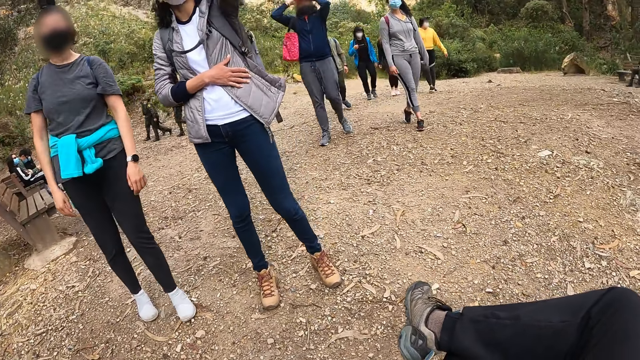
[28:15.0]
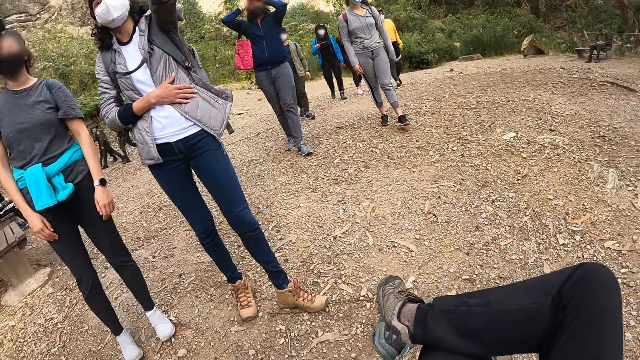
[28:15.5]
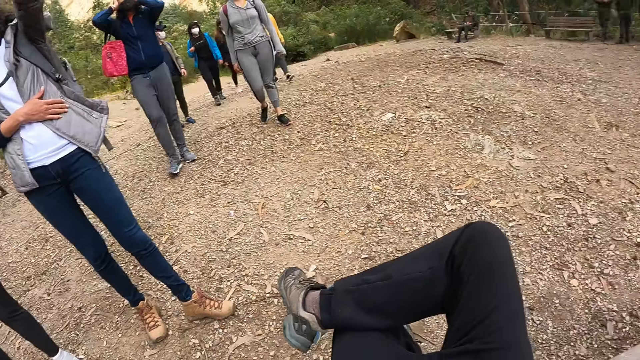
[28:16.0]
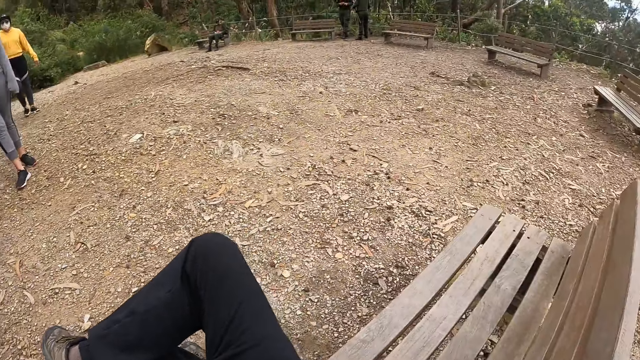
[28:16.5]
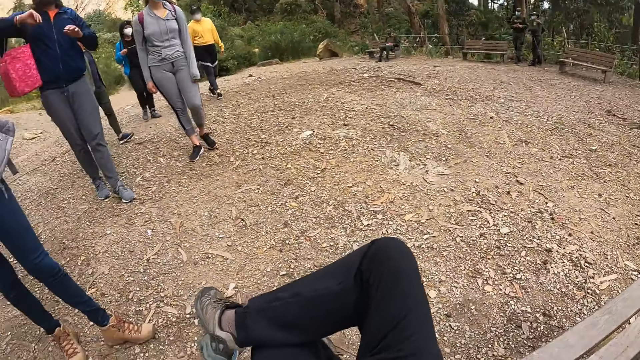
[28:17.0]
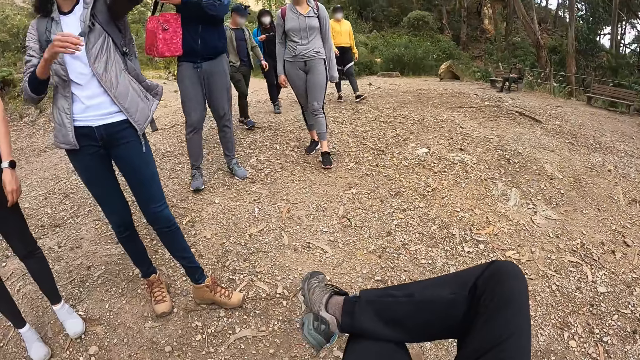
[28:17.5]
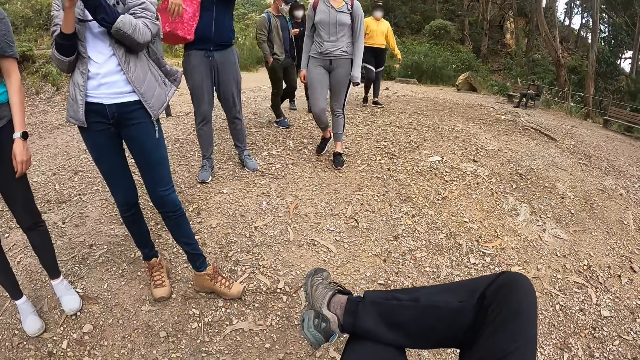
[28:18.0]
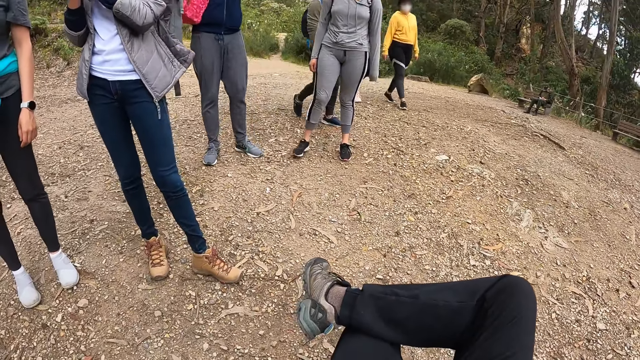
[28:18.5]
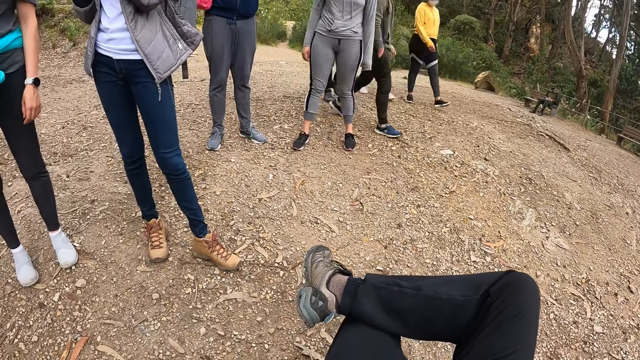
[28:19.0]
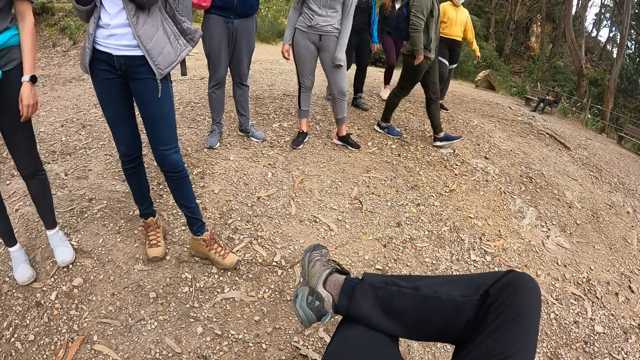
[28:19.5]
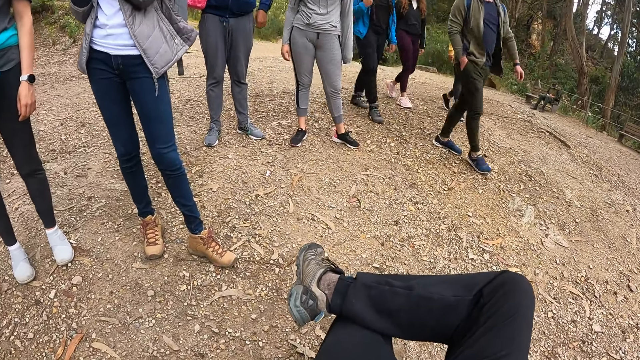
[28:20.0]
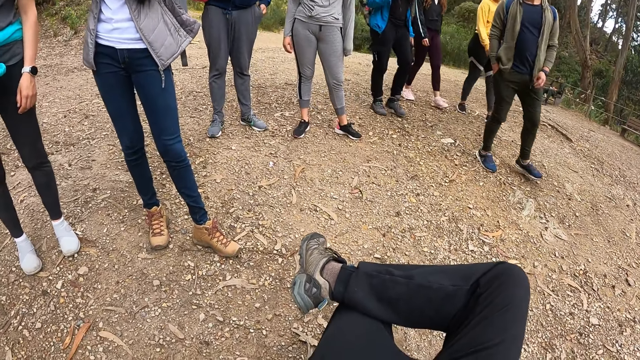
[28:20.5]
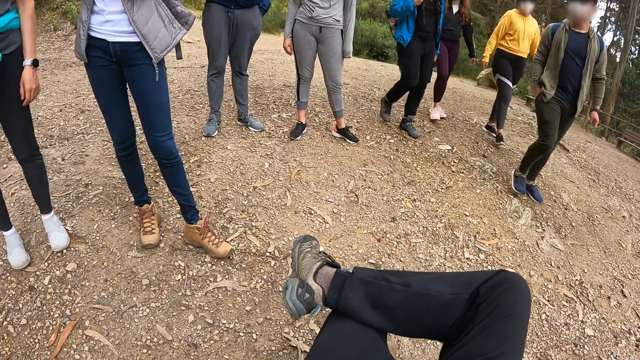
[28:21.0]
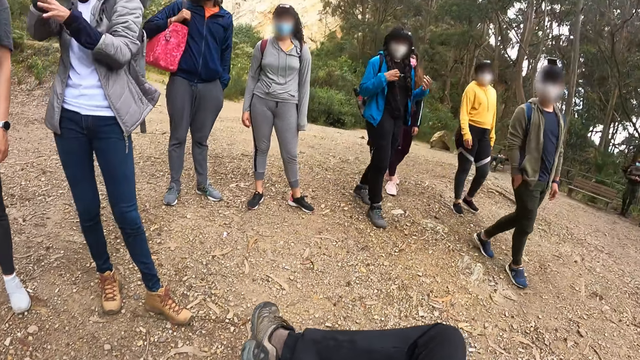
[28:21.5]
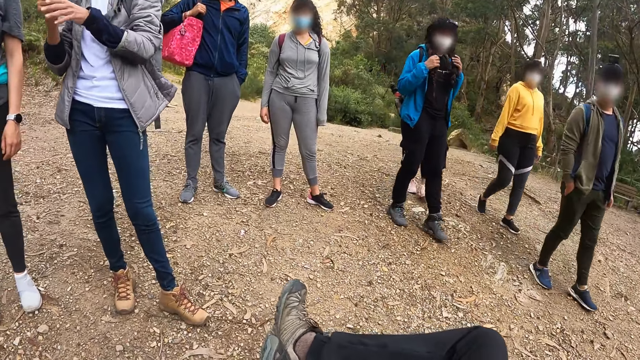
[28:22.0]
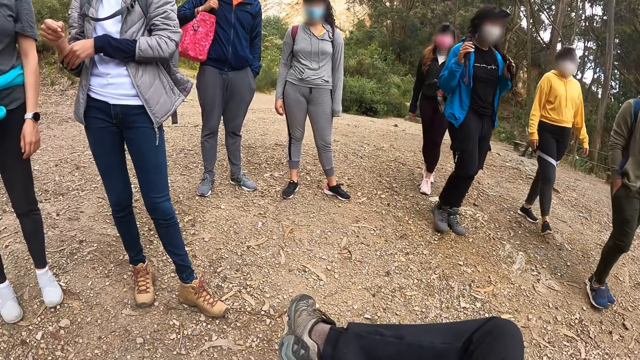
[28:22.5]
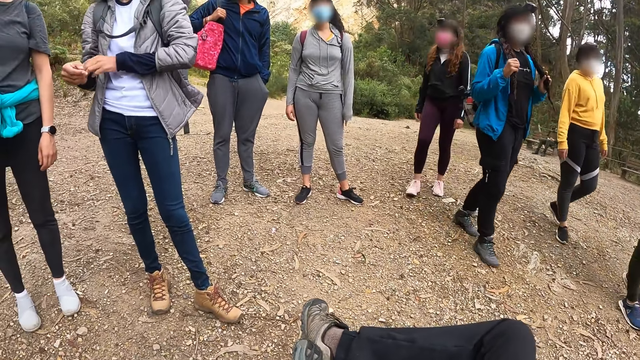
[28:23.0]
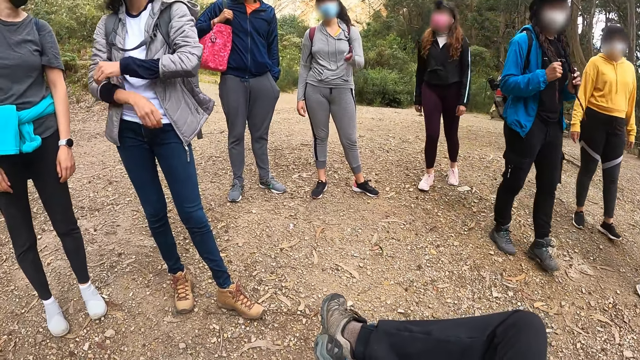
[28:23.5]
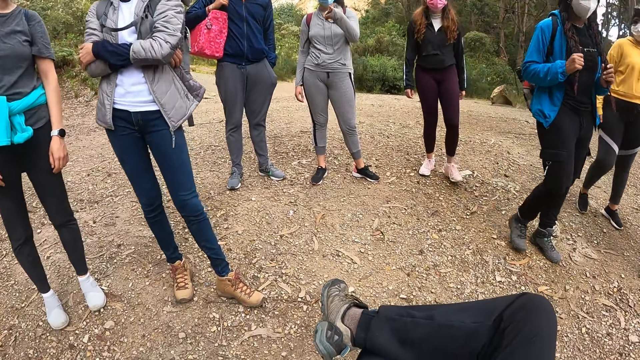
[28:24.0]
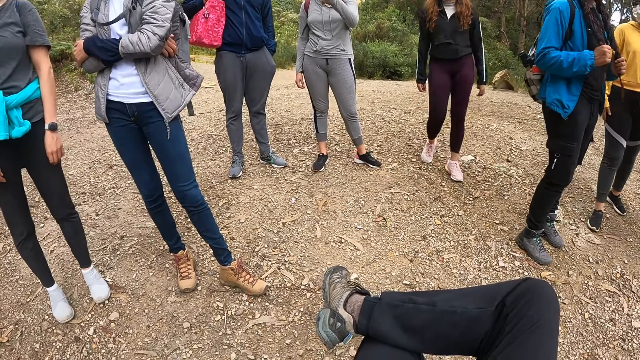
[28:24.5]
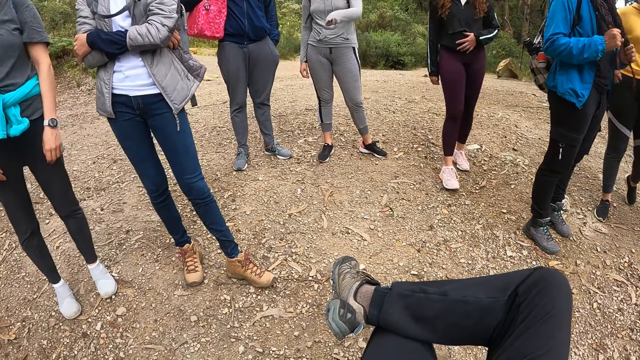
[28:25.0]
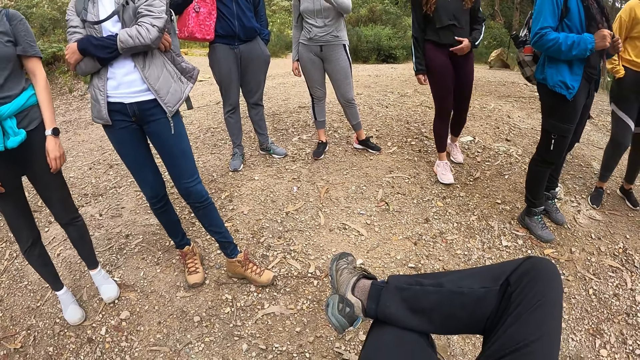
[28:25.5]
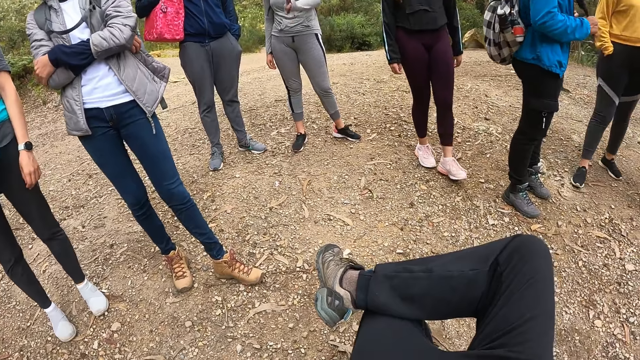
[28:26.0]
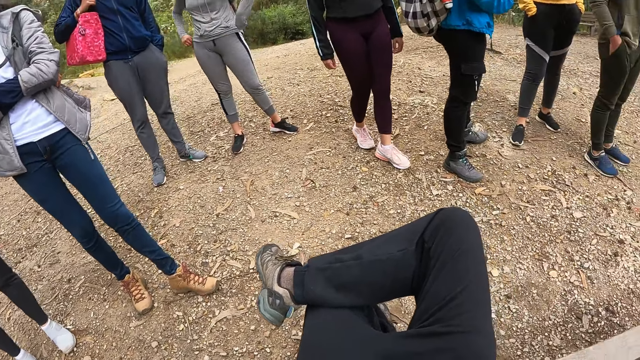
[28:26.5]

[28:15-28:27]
The camera wearer looks around.

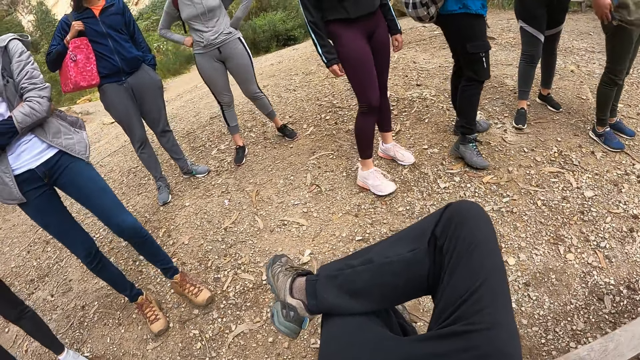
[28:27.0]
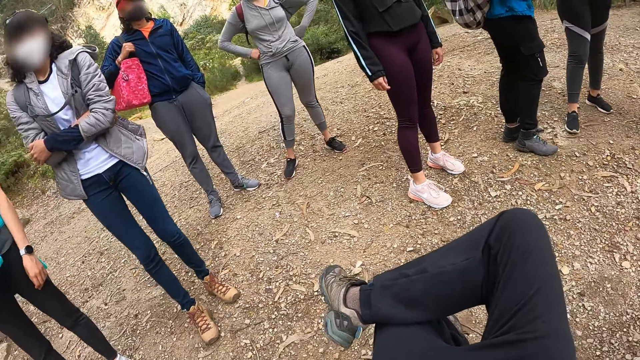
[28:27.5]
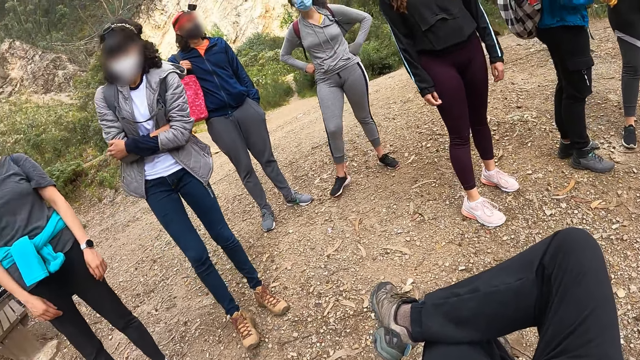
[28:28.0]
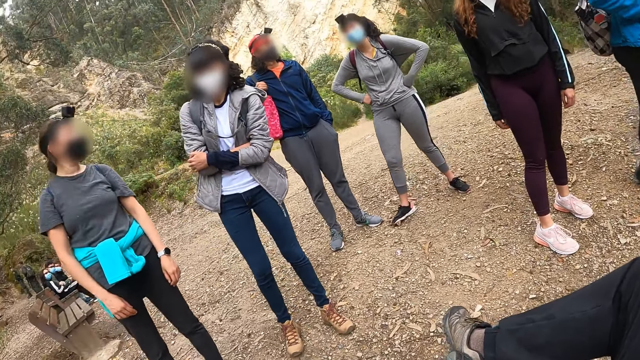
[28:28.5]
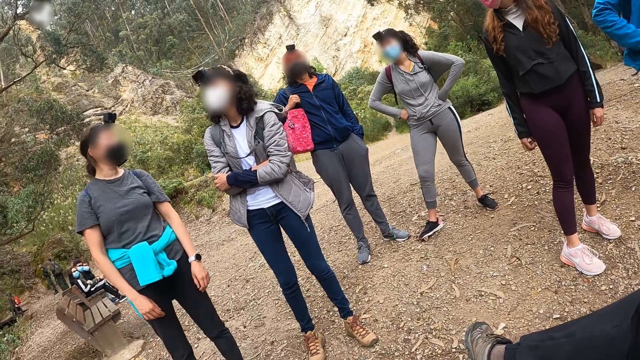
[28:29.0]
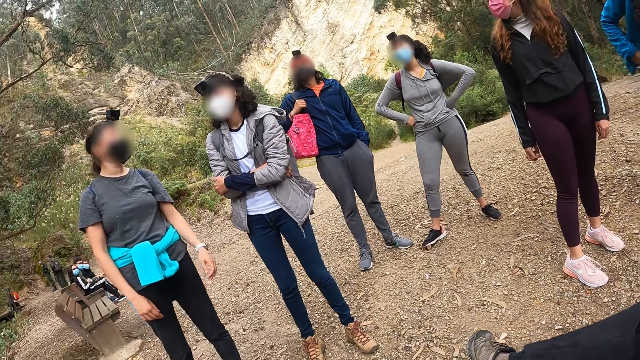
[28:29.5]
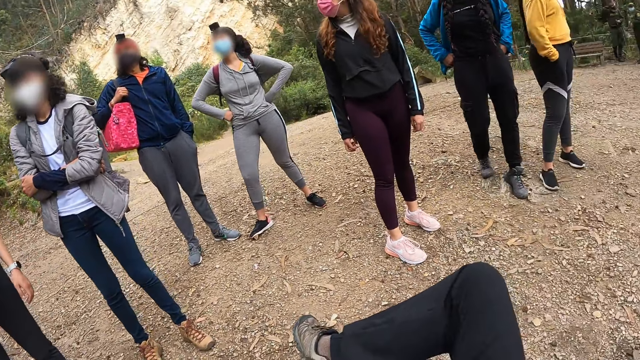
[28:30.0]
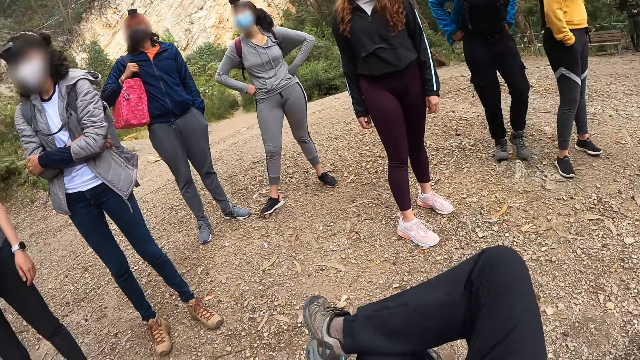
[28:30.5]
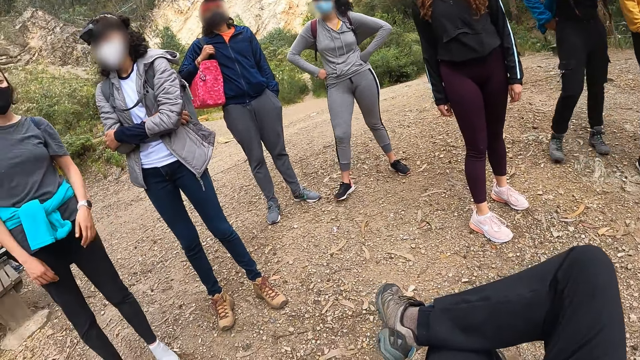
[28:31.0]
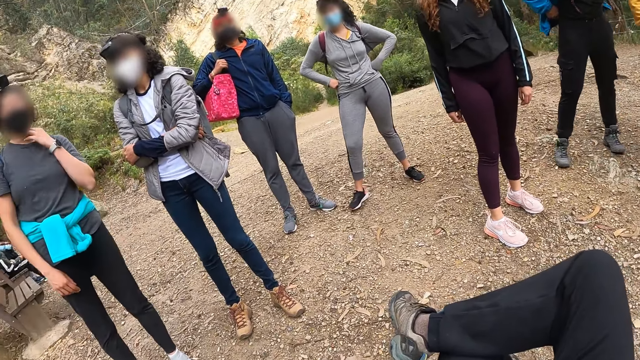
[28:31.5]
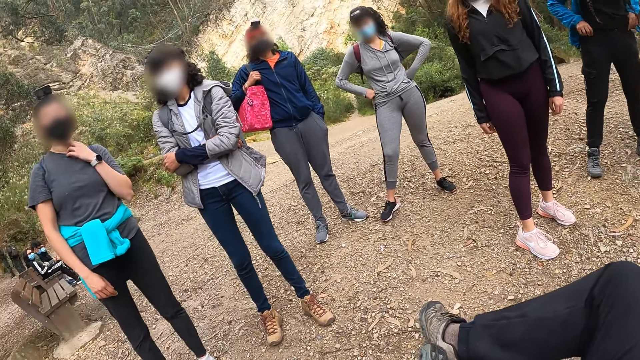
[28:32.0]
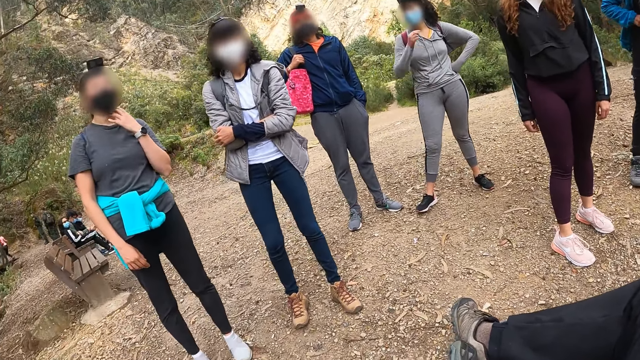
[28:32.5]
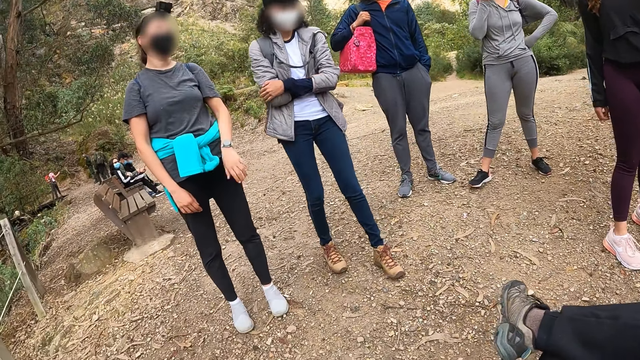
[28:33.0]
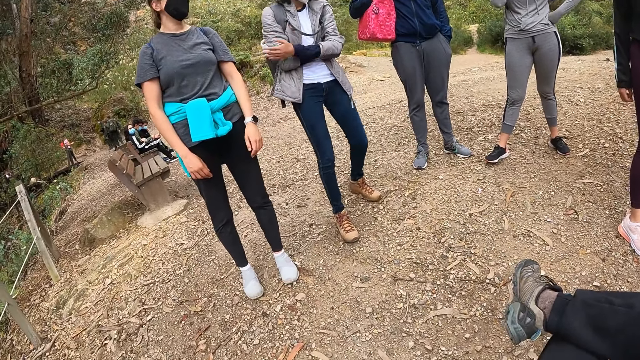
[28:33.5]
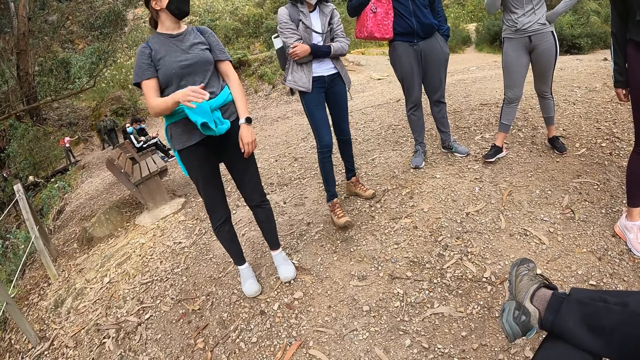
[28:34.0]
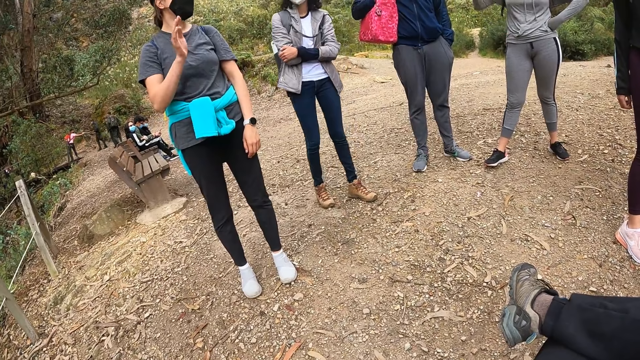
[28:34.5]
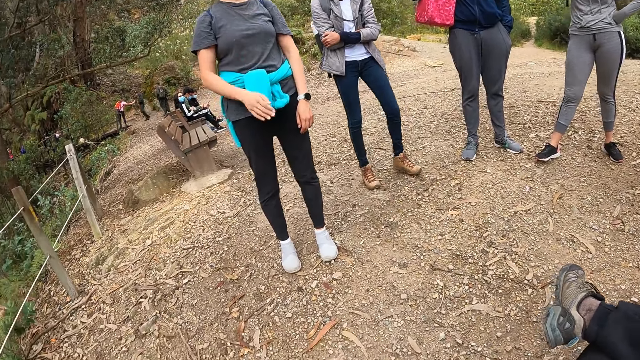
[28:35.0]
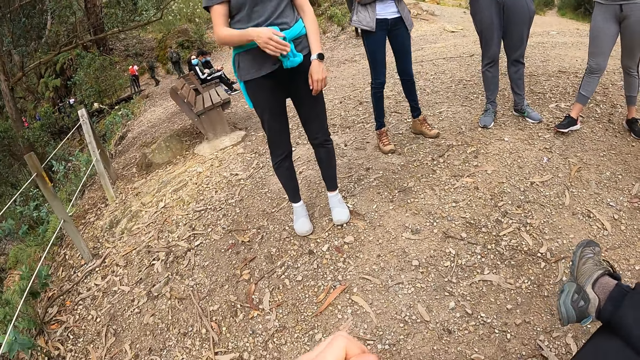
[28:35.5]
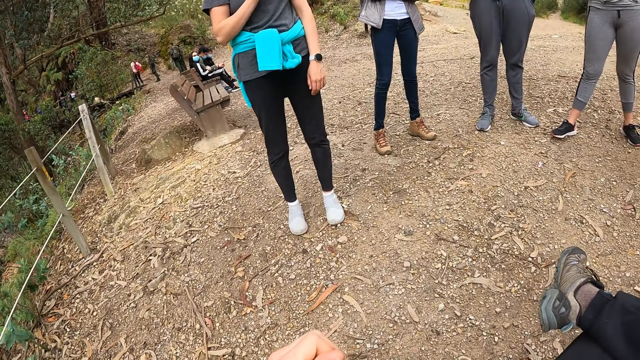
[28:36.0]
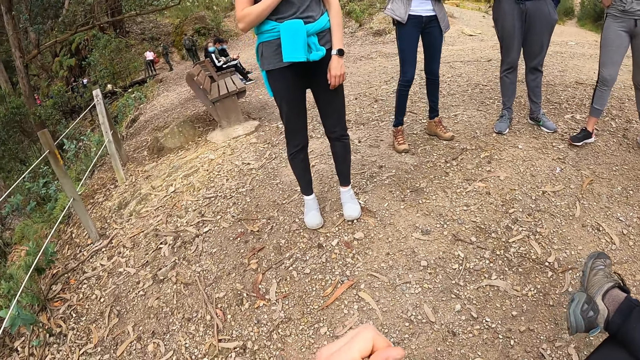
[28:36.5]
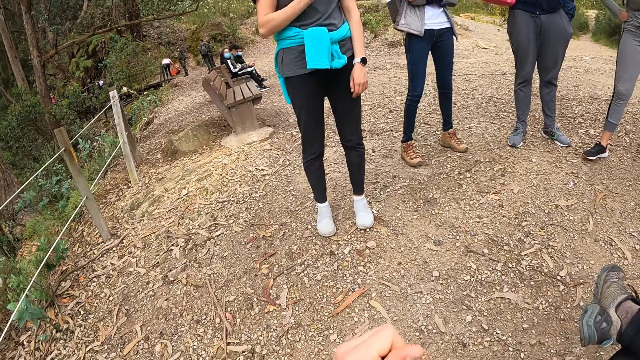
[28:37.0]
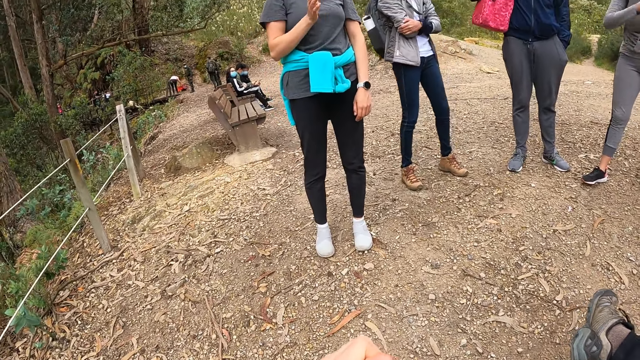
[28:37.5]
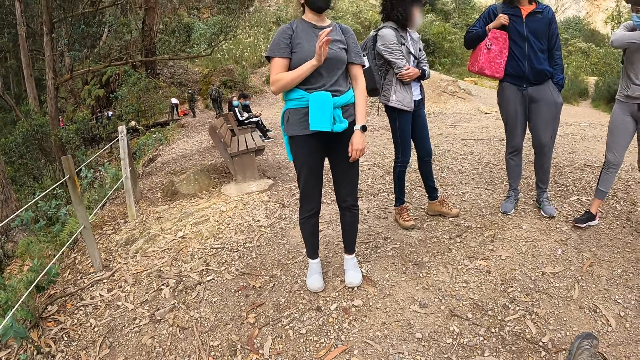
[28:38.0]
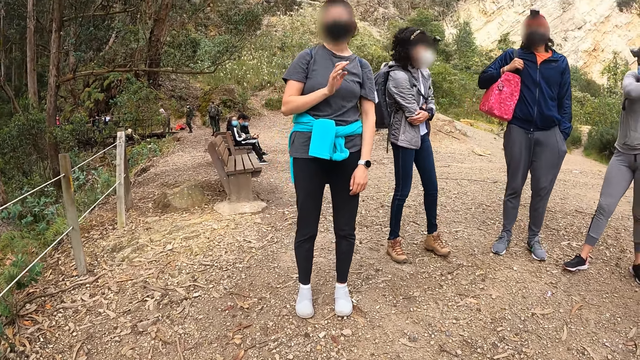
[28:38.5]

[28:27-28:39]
A woman lifts up her hand, puts down her hand. Another woman moves back.
